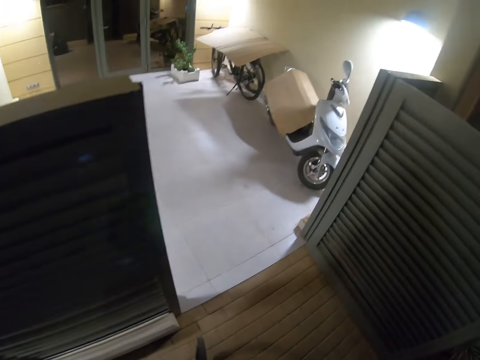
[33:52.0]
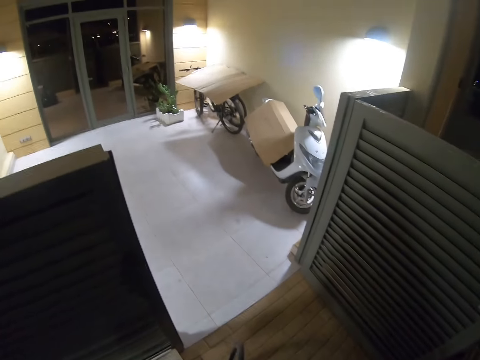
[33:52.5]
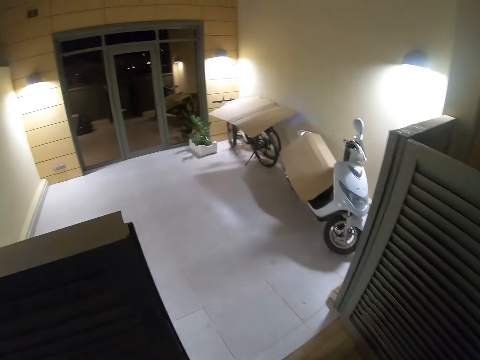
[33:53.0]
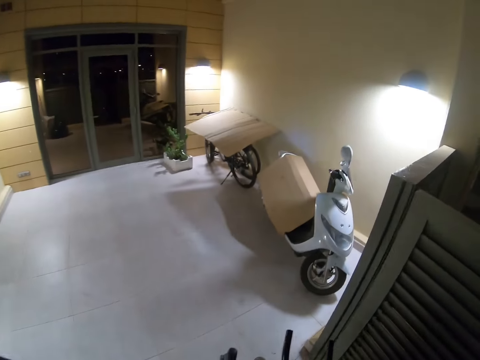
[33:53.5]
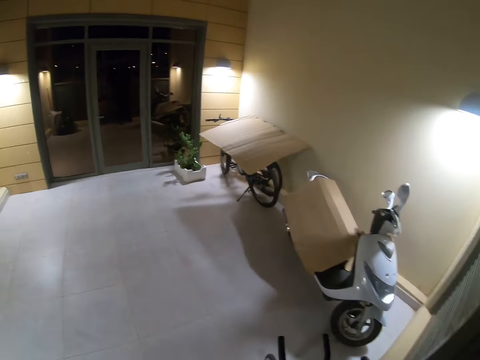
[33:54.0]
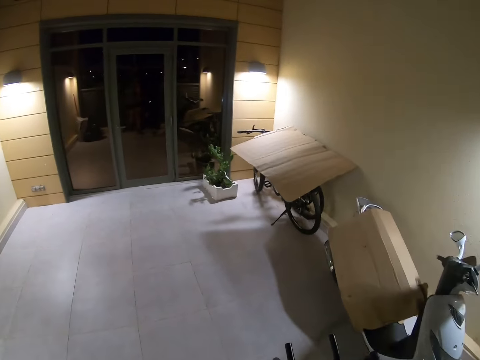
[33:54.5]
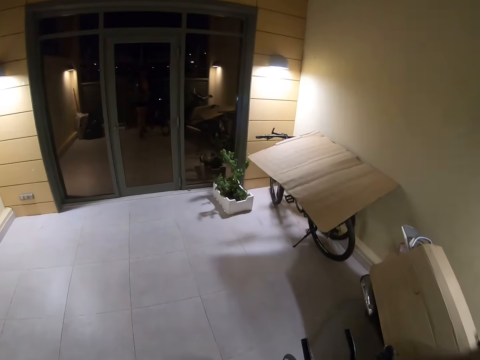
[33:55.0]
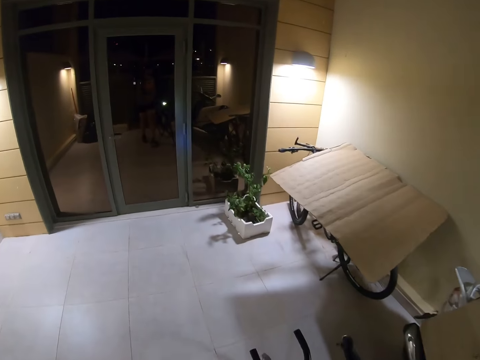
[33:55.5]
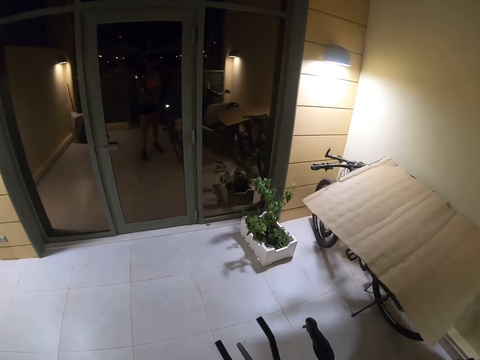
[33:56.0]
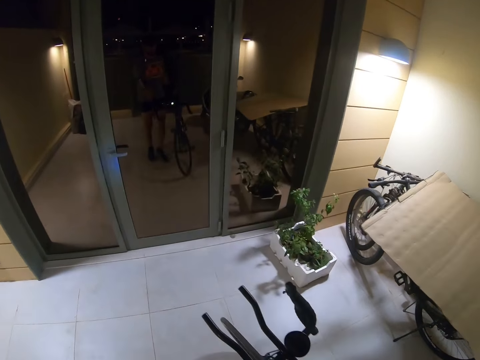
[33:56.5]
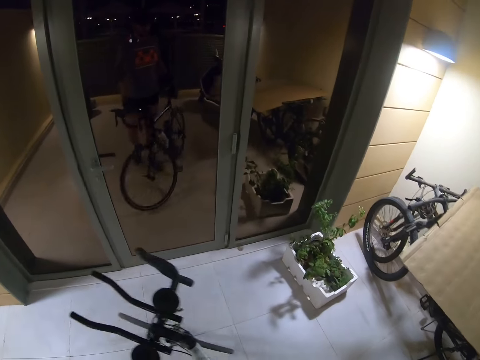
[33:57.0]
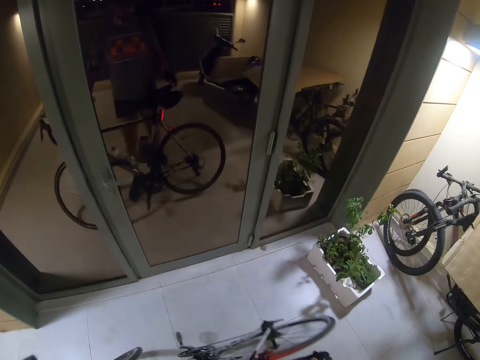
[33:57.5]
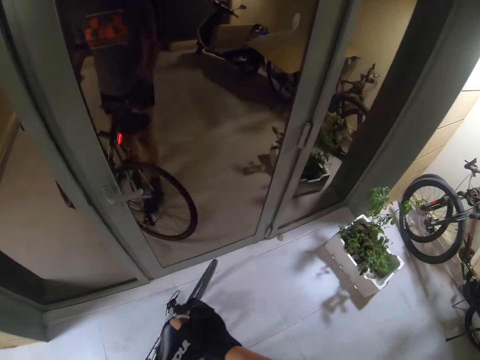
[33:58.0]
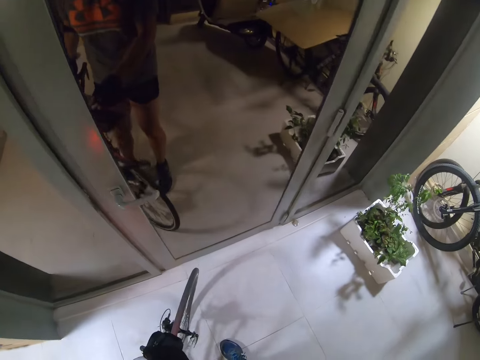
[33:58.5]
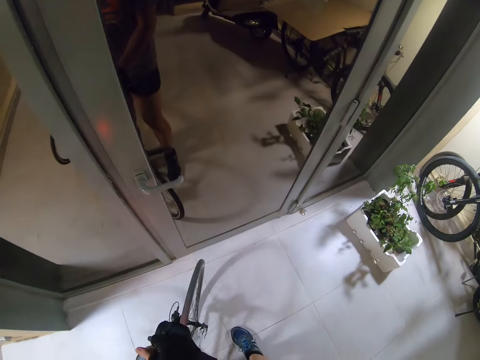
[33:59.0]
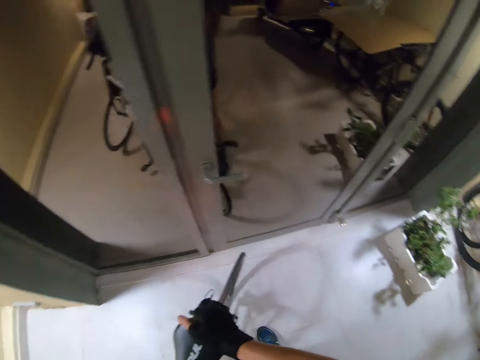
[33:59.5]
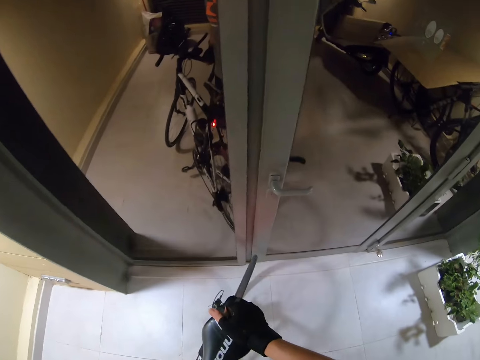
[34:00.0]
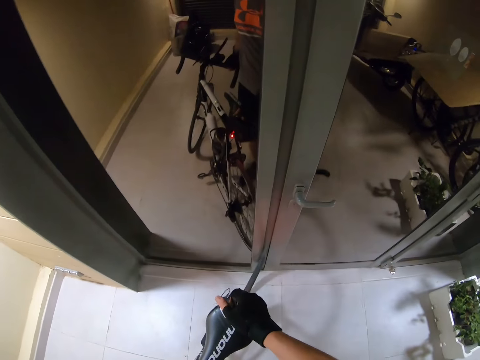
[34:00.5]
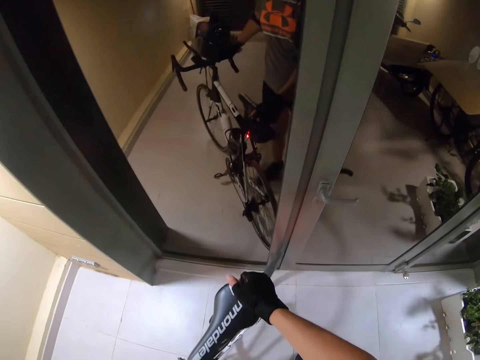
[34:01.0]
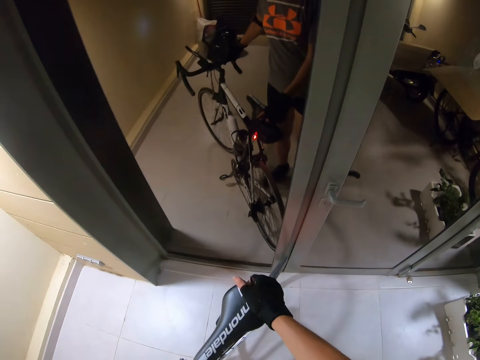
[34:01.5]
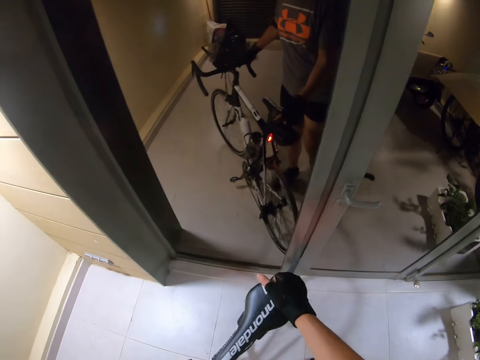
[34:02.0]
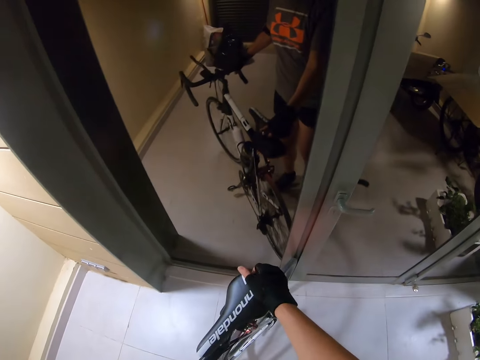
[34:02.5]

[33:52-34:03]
The camera wearer walks in the compound on a tiled walkway. They push the bicycle on the tiled walkway. They park the bicycle.

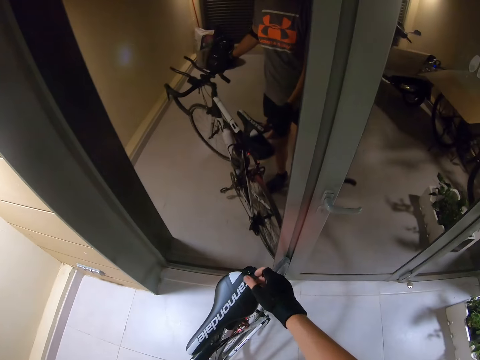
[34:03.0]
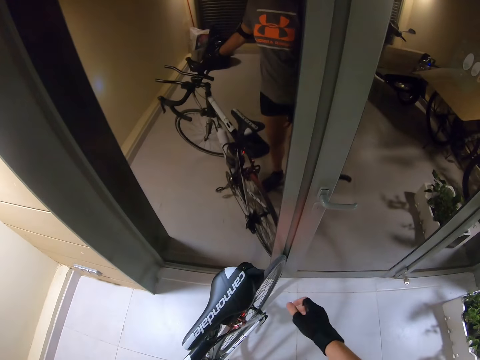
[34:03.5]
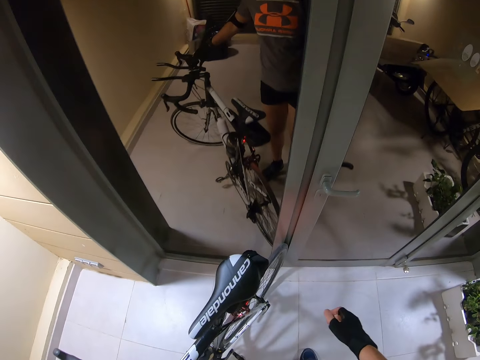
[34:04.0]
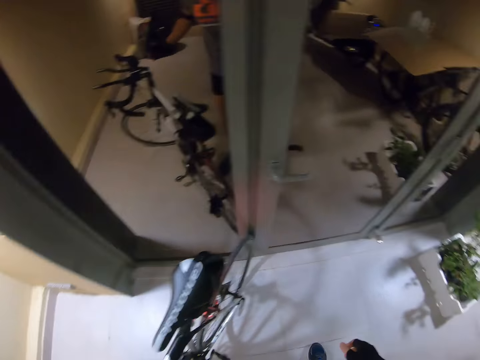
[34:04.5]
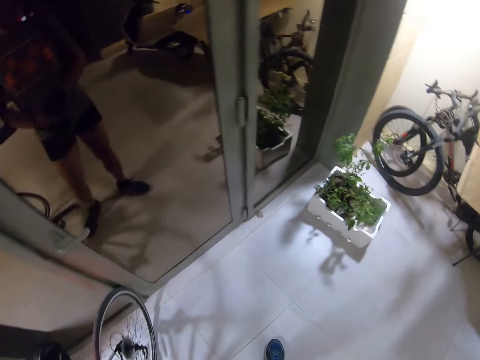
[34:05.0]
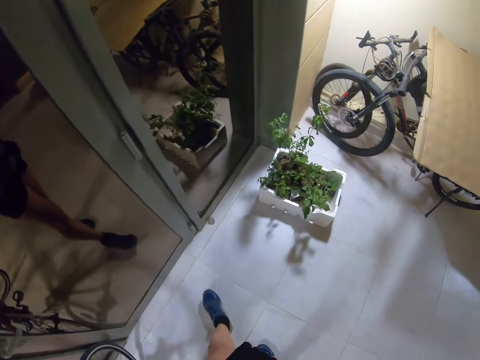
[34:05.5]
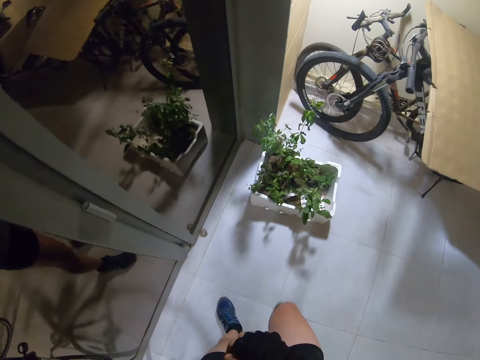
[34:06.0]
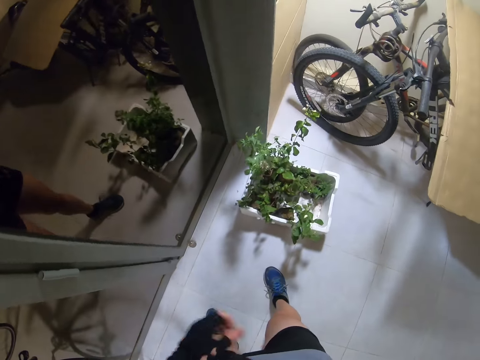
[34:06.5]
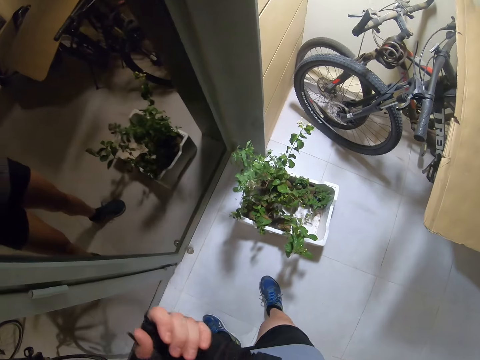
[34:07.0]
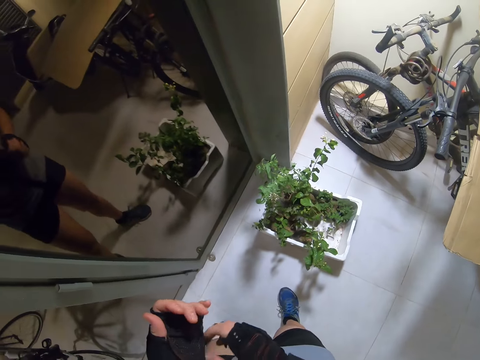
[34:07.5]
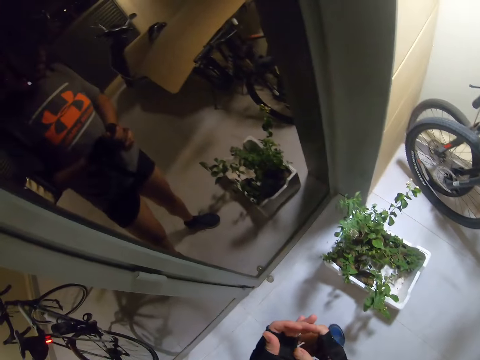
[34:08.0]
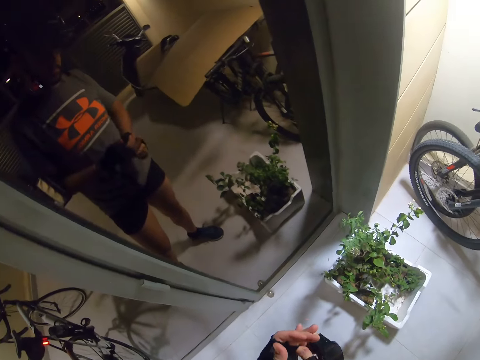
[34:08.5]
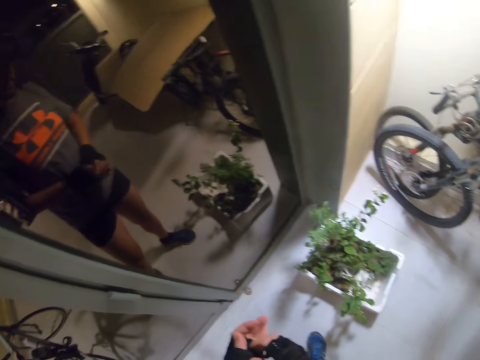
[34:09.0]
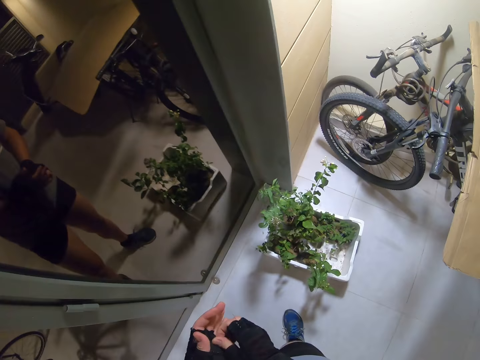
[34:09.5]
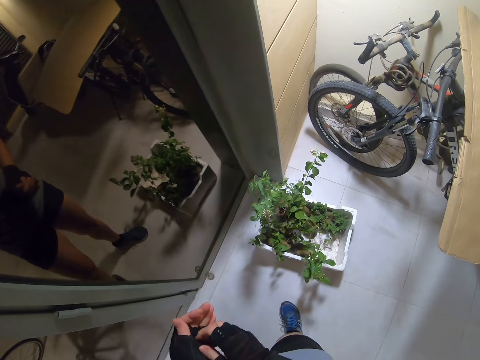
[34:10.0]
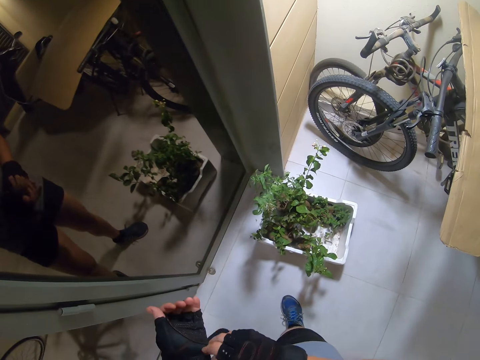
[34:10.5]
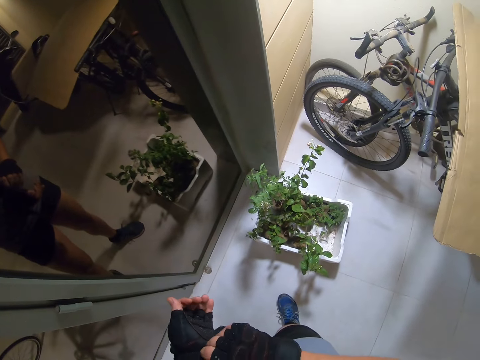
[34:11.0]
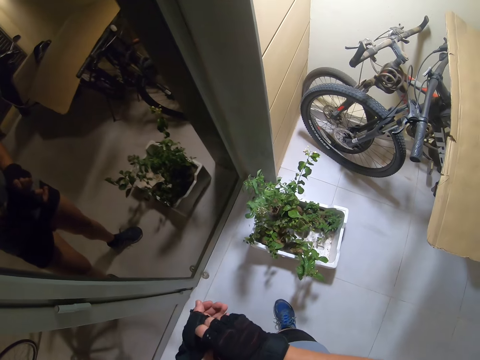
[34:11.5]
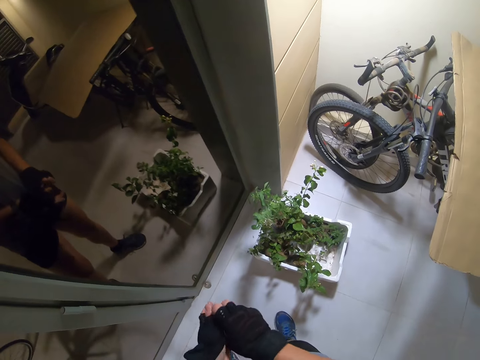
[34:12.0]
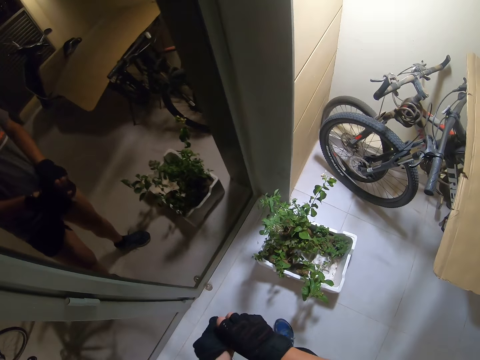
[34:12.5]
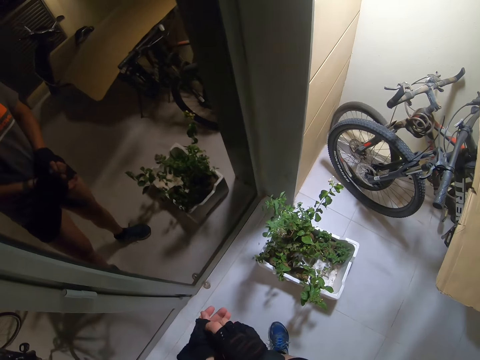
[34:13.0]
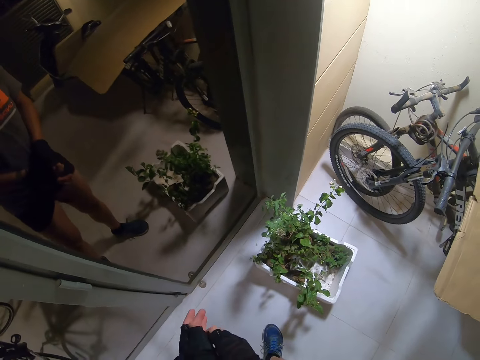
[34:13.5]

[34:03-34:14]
The camera wearer walks in the compound. They remove the gloves on the hands. They look at themselves on the glass door.

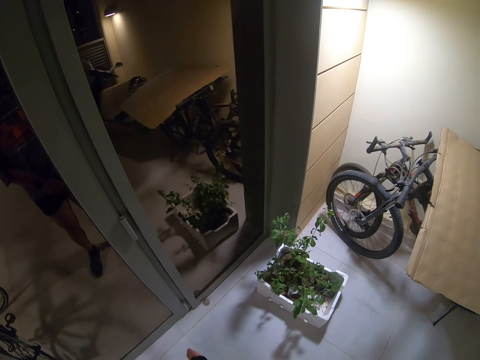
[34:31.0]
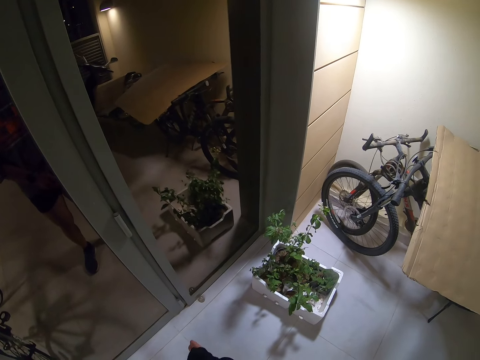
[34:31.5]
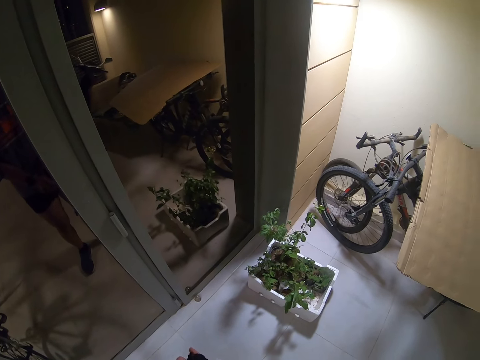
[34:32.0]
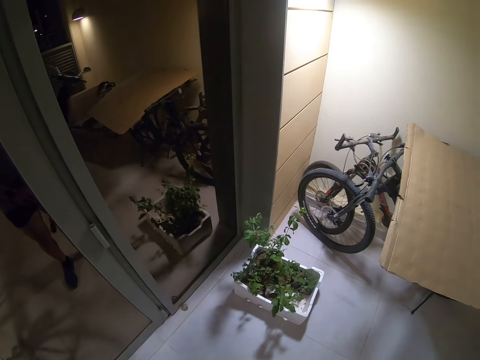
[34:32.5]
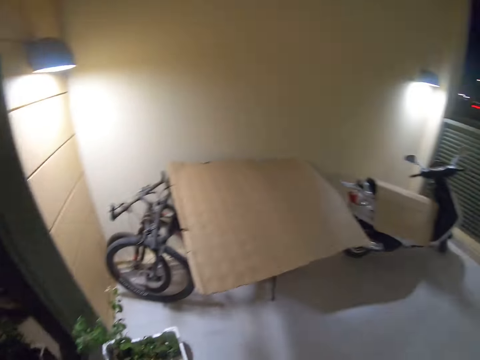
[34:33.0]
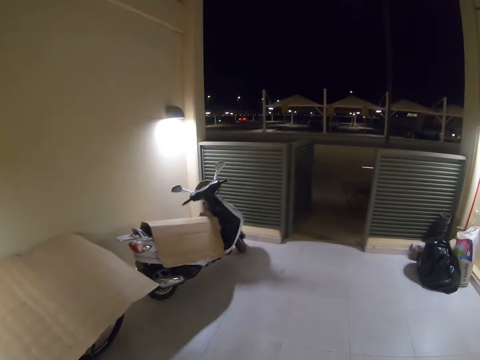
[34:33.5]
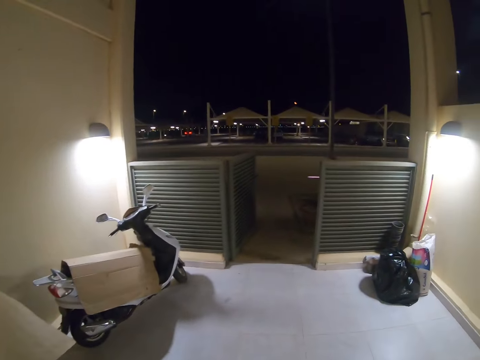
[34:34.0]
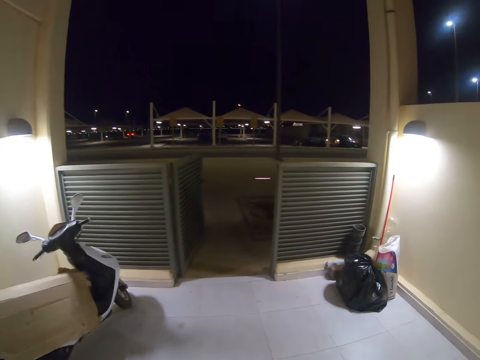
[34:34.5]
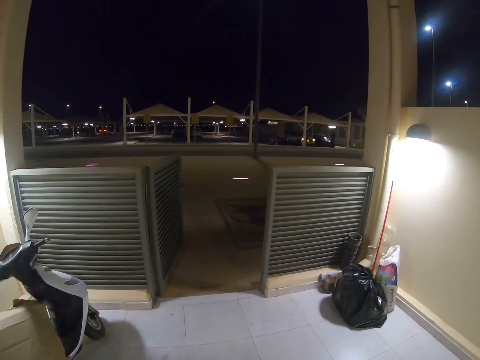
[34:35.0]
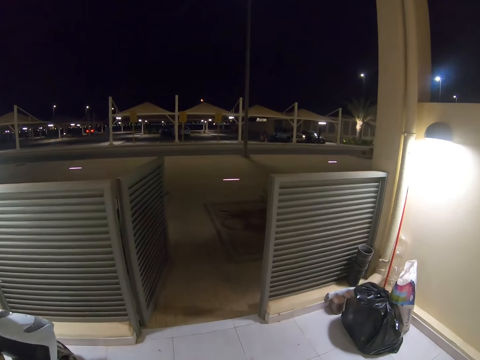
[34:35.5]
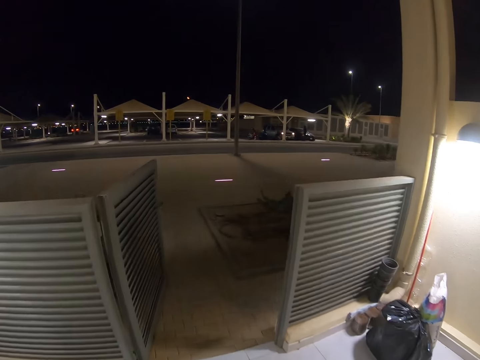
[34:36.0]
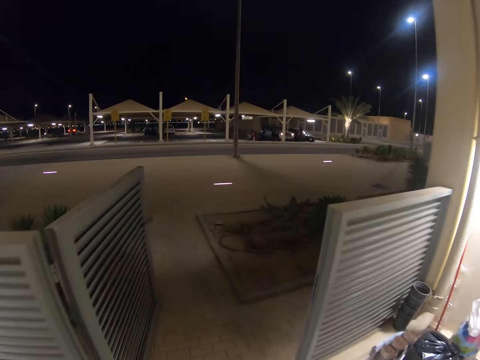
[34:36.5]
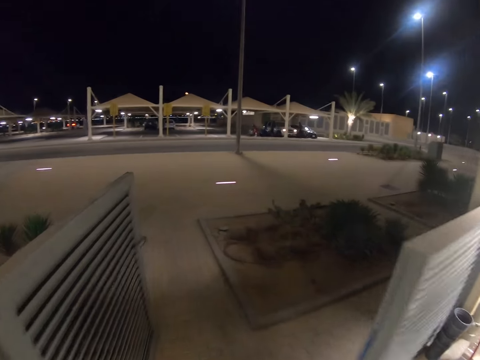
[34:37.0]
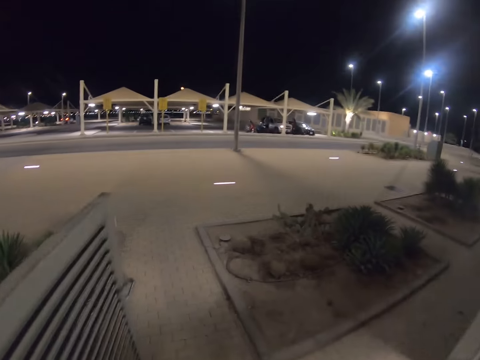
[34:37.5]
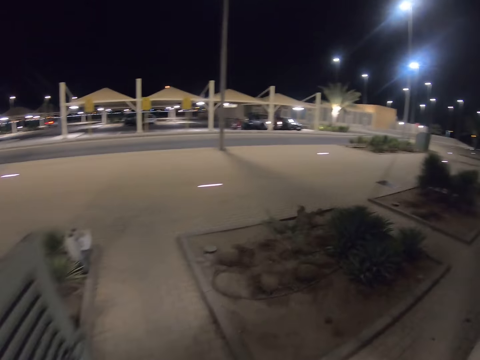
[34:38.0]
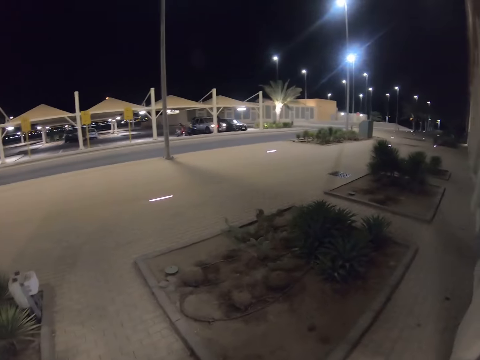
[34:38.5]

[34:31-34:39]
The camera wearer turns around. They look around. They walk in the compound on a tiled walkway. They get out of the gate.
